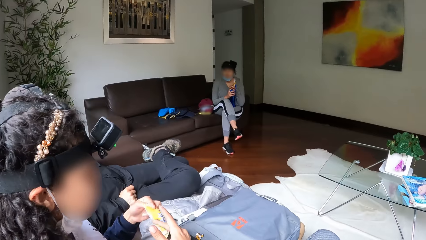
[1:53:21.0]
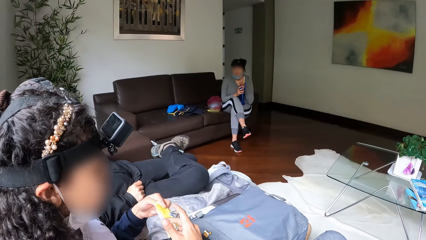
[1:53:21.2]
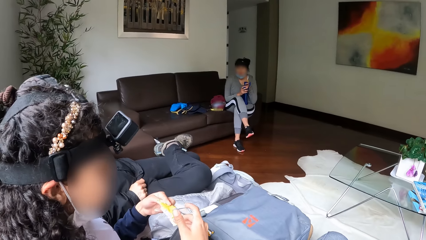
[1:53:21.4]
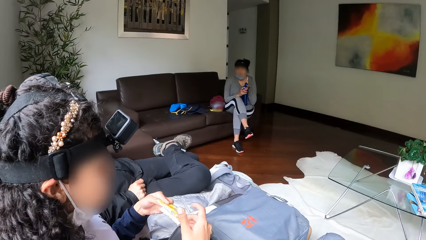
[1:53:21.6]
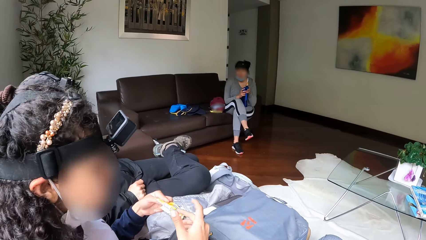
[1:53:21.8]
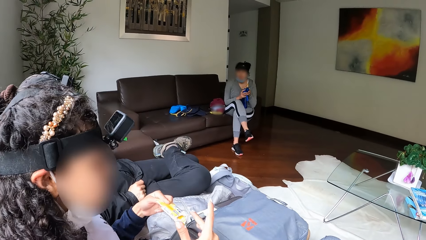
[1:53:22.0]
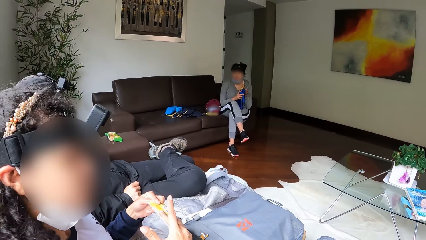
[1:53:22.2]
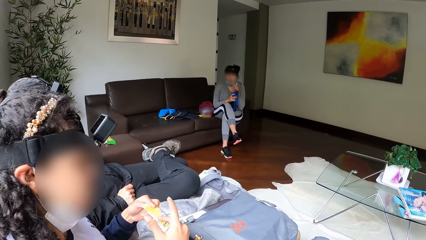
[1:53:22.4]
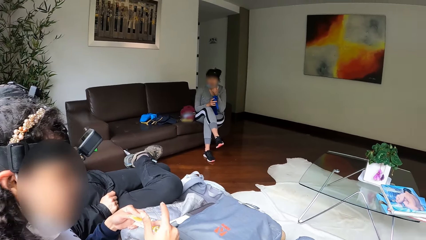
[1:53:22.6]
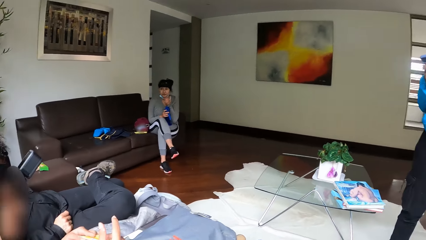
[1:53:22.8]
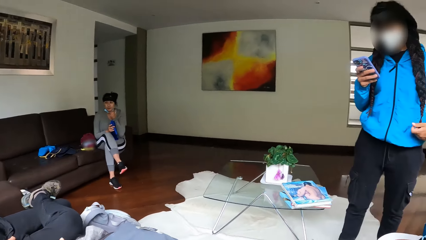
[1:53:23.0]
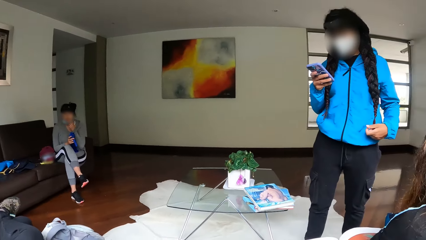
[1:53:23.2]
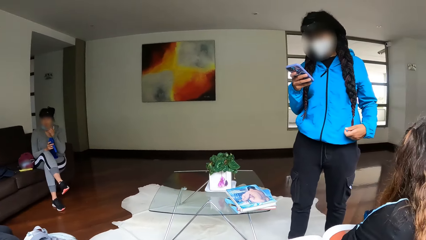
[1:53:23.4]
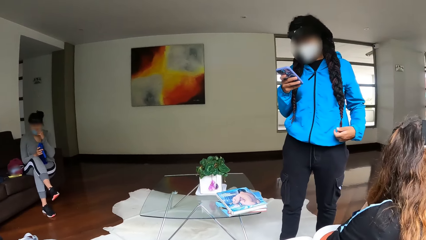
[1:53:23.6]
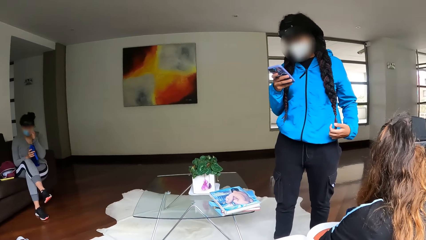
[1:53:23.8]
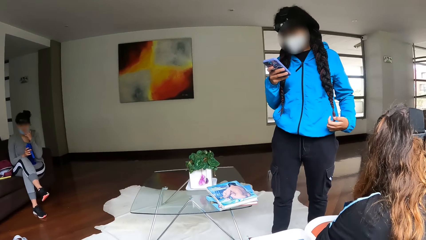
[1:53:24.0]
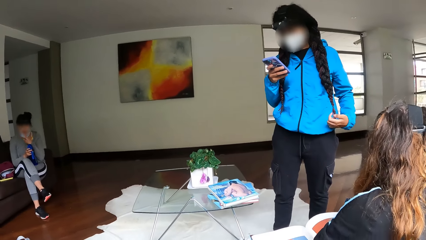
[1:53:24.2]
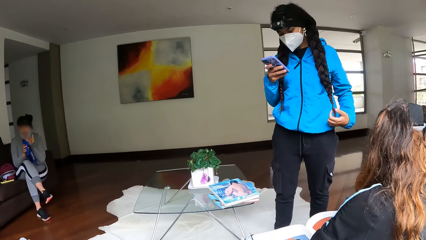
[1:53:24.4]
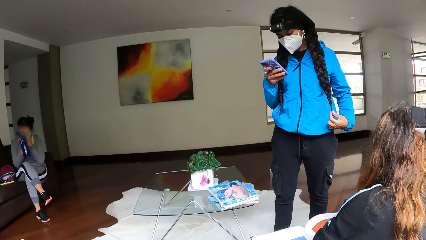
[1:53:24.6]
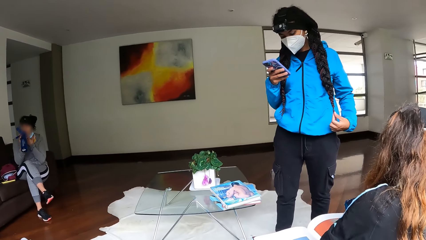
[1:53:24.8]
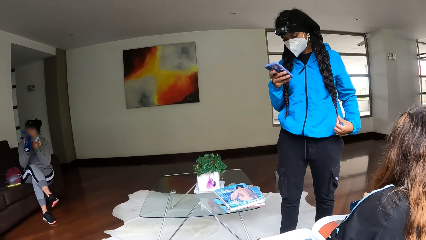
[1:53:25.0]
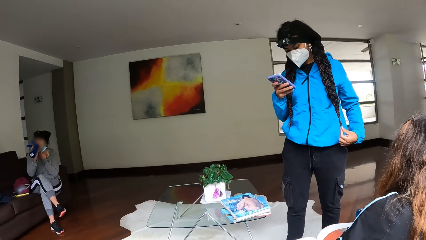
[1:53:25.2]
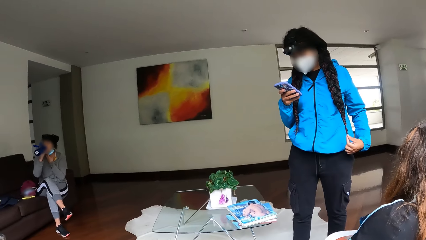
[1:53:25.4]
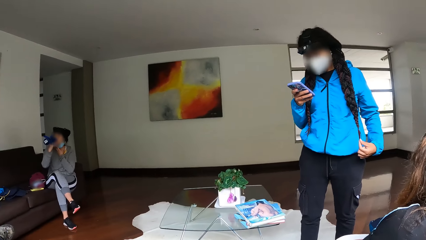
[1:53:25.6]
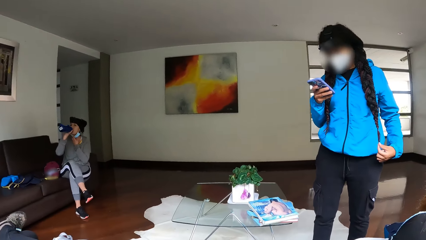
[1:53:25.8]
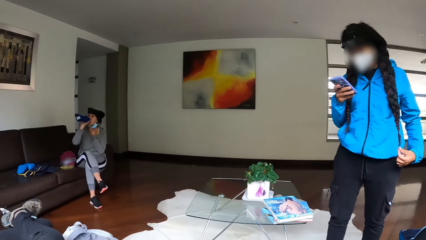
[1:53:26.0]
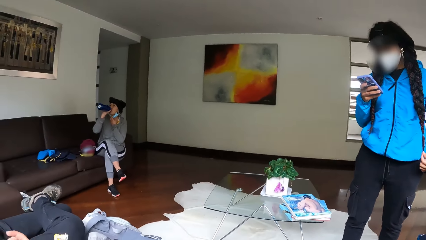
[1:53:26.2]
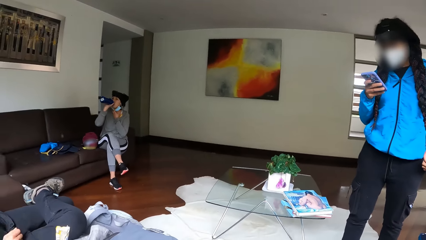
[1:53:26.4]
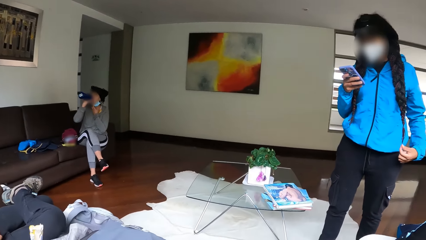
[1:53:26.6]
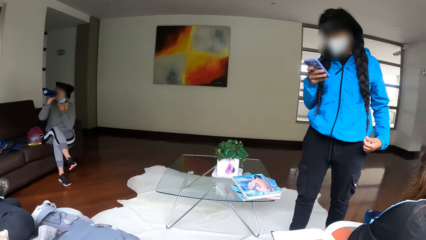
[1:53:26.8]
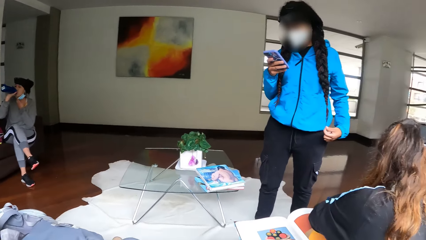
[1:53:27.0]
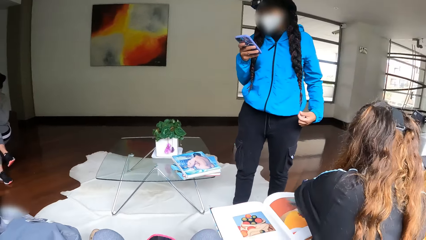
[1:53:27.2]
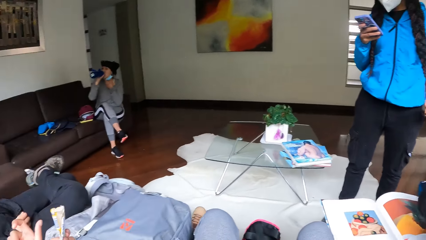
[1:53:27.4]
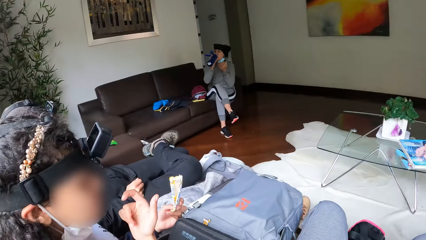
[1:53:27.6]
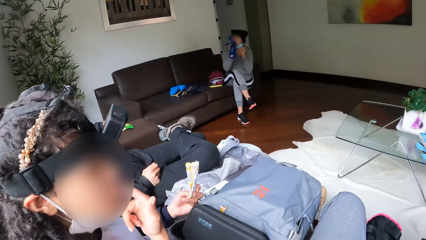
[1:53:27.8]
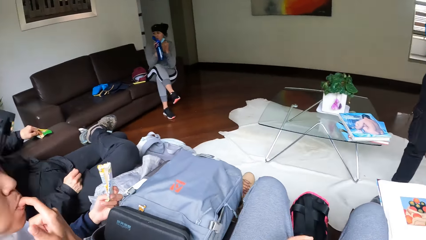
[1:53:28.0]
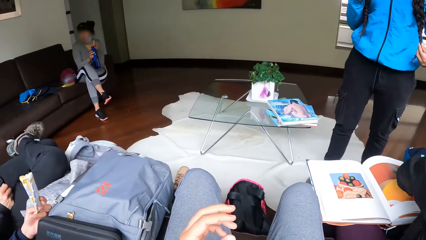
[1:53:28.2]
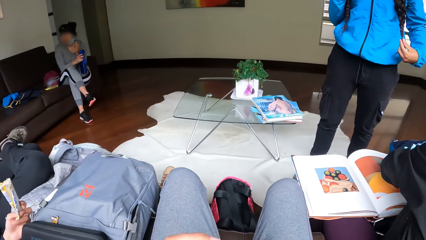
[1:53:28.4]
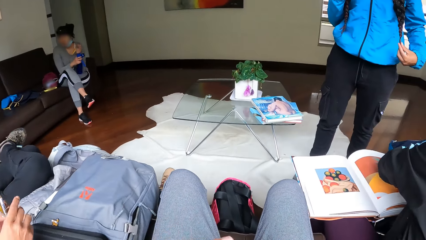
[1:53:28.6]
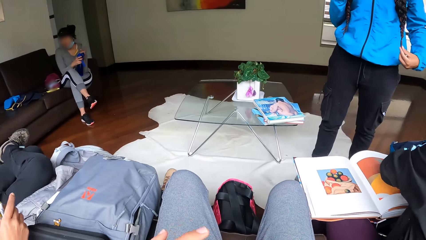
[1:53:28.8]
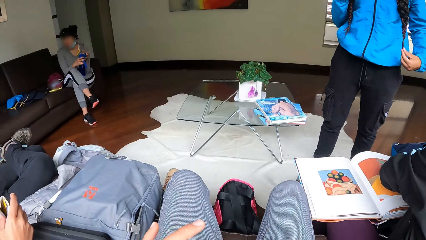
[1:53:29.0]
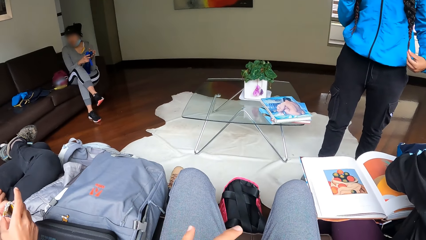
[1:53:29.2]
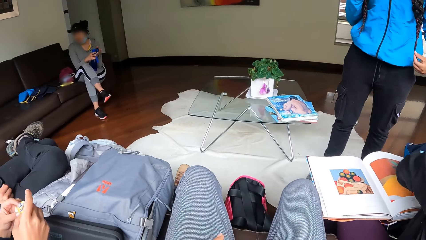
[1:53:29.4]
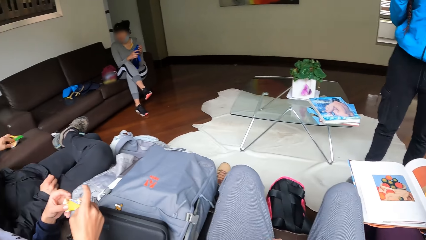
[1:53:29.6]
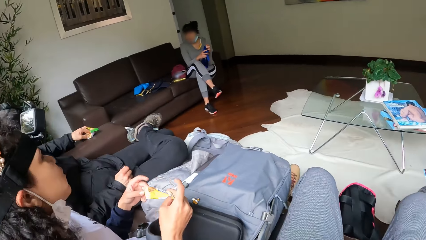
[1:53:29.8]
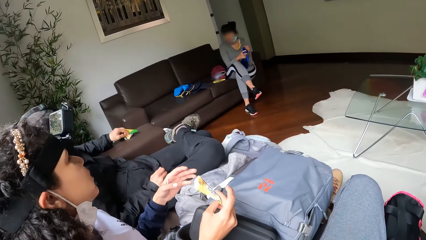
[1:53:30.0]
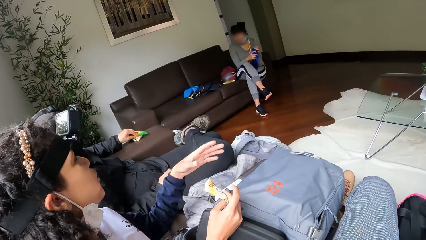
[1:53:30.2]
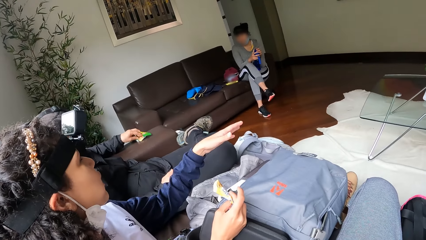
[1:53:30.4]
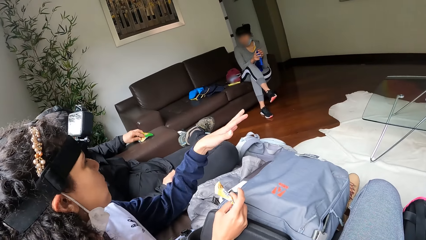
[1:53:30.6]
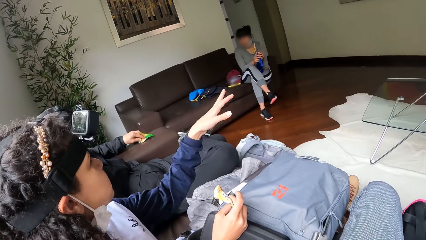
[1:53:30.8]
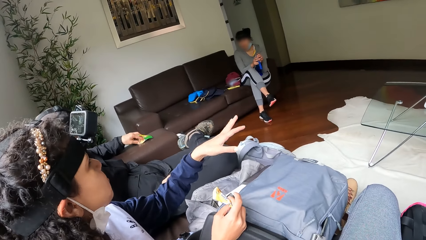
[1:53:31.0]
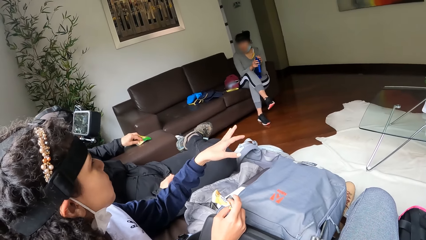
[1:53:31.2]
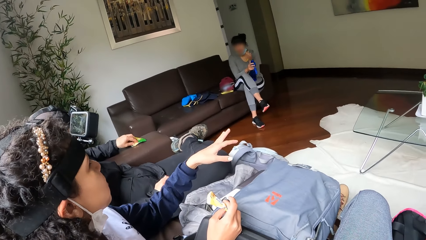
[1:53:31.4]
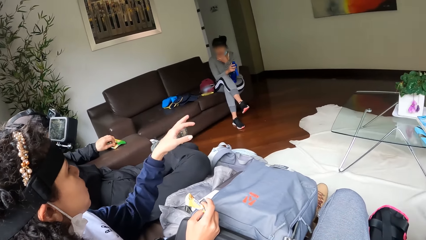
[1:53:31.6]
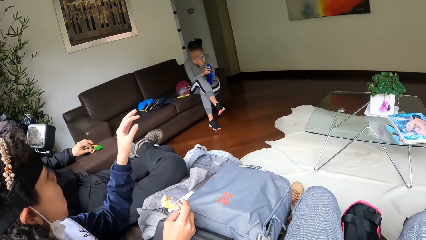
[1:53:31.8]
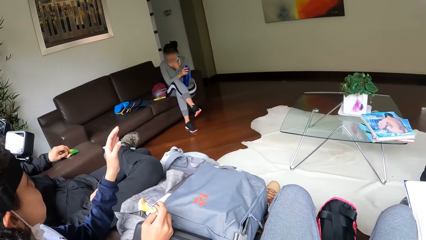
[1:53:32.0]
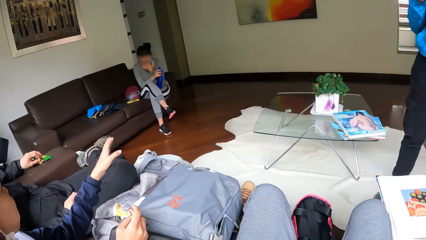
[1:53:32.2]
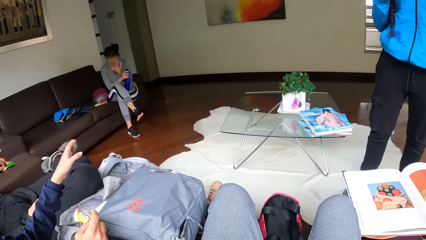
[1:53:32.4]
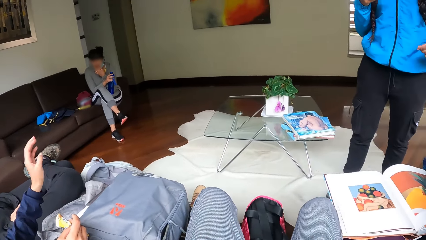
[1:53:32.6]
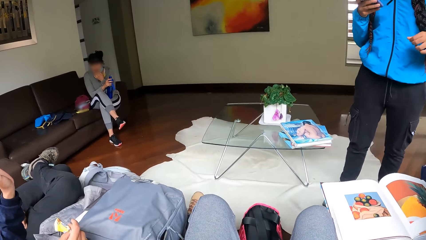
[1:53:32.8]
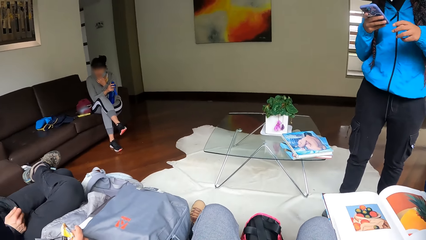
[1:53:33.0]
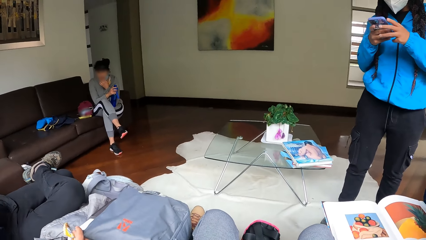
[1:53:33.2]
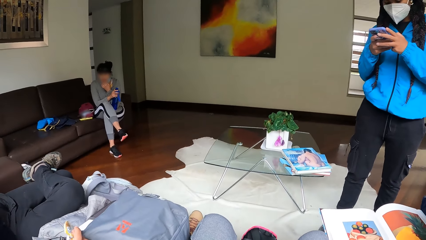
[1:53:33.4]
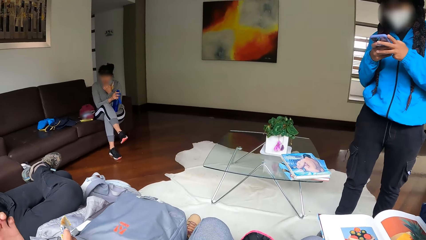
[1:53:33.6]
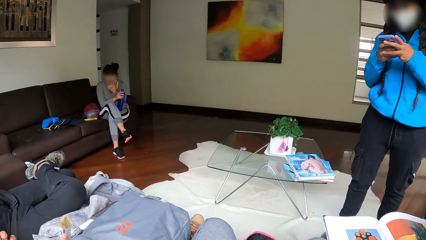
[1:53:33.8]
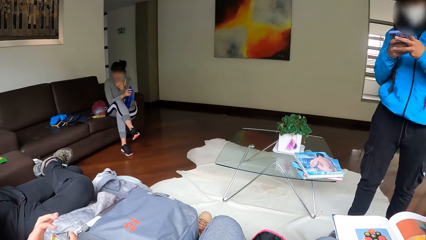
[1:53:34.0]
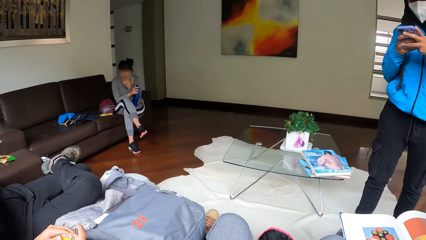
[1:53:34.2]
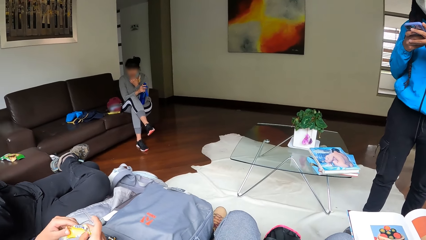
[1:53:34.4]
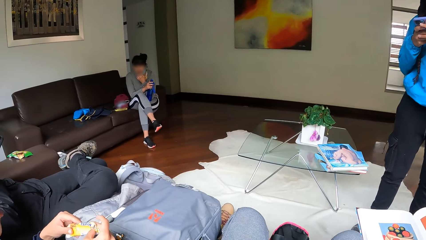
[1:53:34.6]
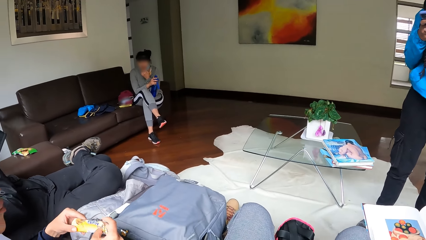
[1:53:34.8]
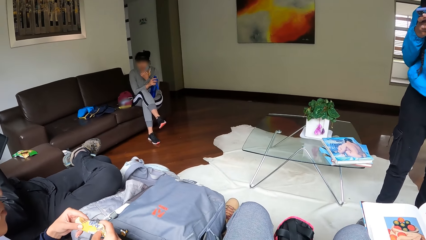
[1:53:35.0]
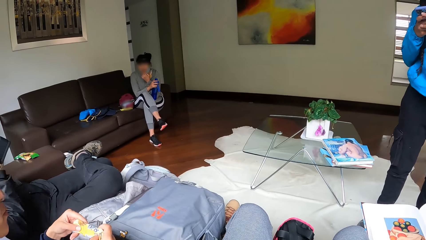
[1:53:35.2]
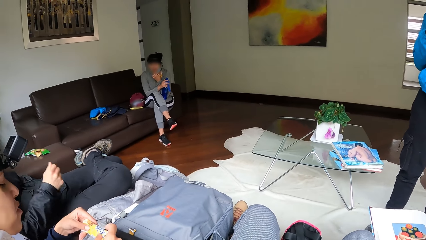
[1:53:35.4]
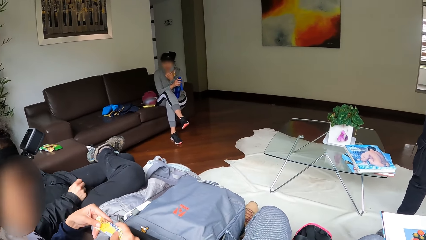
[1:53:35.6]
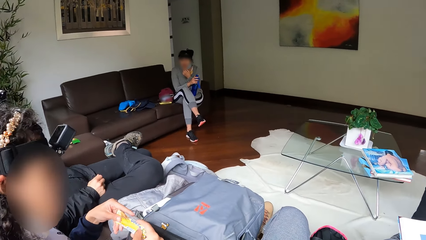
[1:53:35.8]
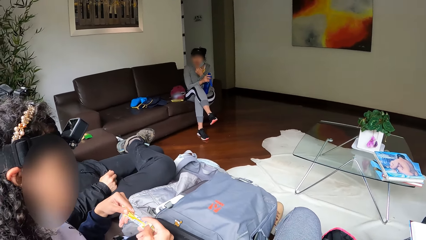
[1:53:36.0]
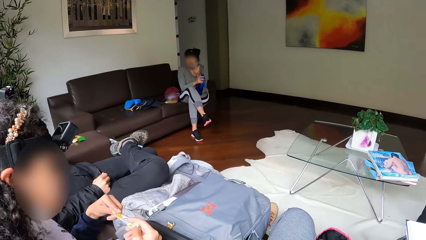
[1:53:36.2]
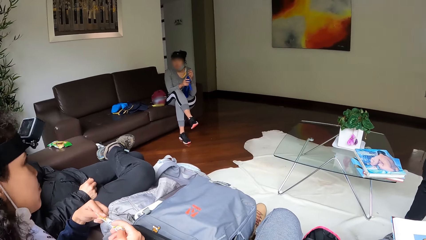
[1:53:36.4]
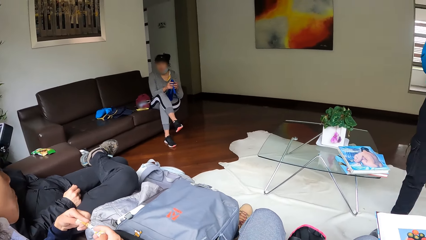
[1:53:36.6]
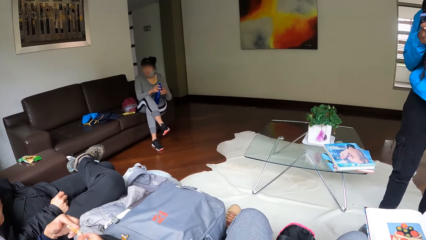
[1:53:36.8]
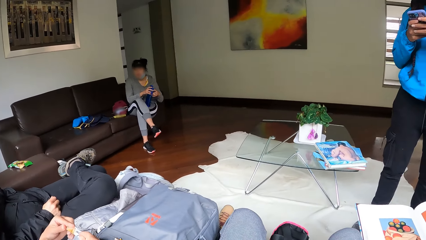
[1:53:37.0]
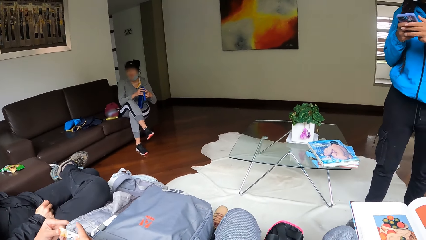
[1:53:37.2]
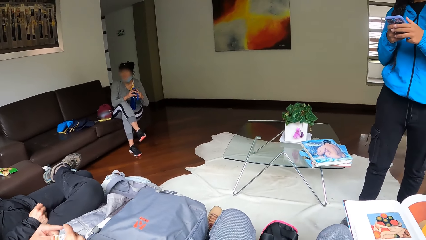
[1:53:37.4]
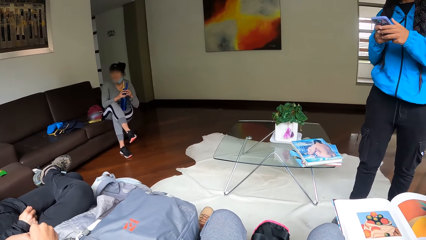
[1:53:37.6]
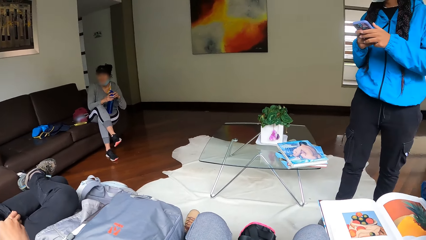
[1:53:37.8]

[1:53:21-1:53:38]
The woman opens the cover of the bottle with her right hand. The woman removes her face mask from her face with her left hand. The woman drinks from the bottle in her right hand.
